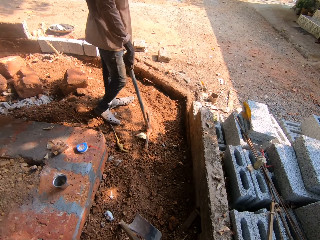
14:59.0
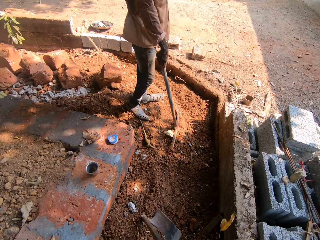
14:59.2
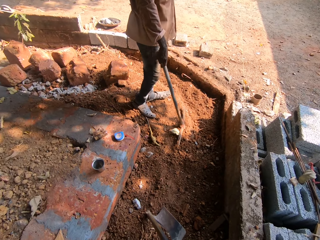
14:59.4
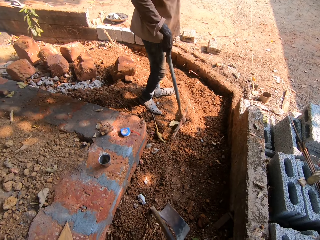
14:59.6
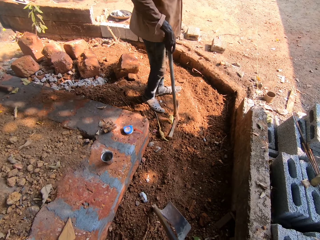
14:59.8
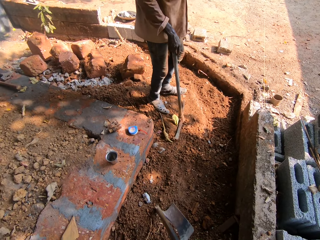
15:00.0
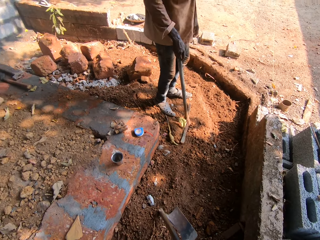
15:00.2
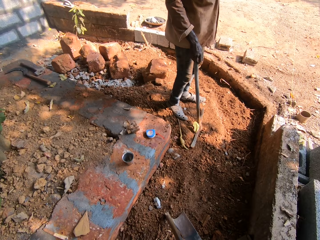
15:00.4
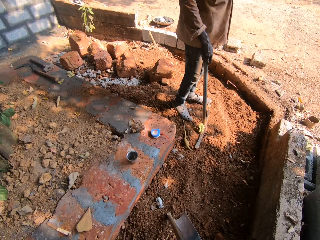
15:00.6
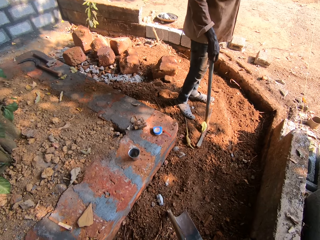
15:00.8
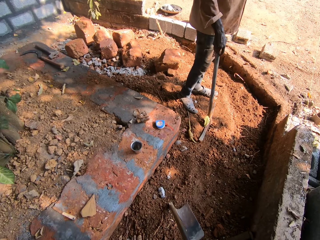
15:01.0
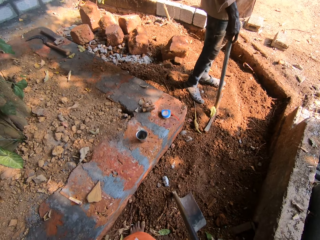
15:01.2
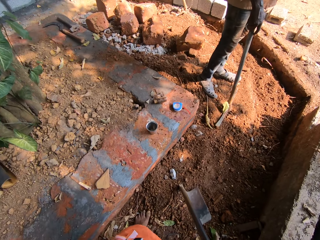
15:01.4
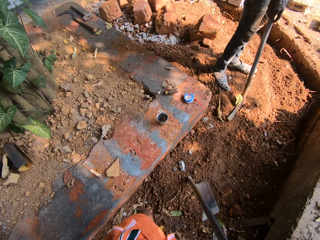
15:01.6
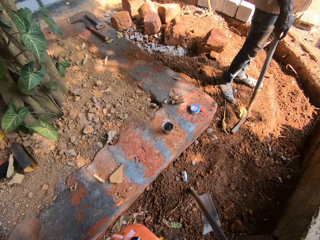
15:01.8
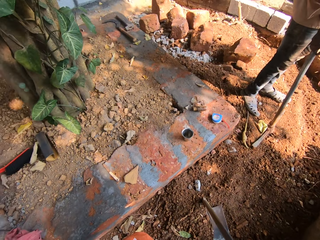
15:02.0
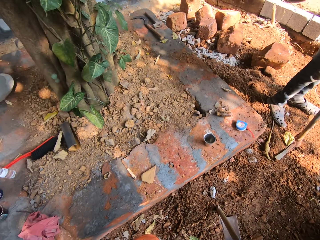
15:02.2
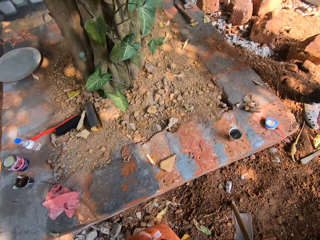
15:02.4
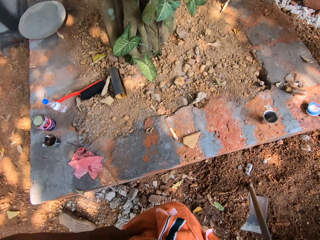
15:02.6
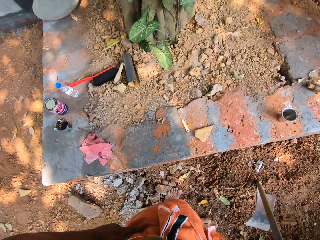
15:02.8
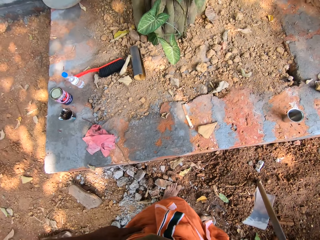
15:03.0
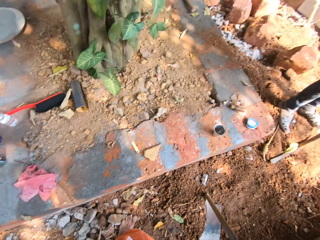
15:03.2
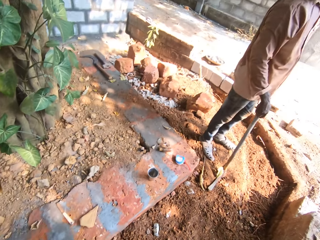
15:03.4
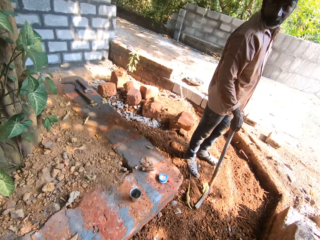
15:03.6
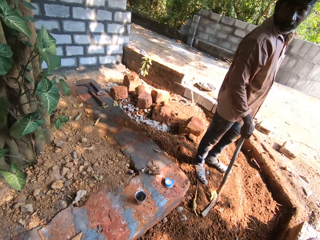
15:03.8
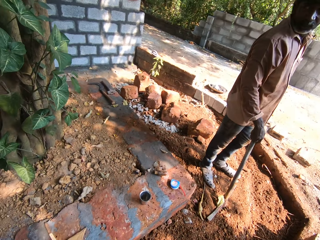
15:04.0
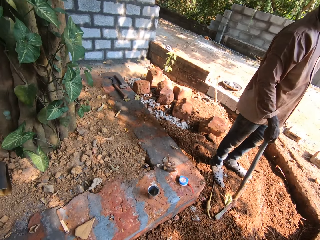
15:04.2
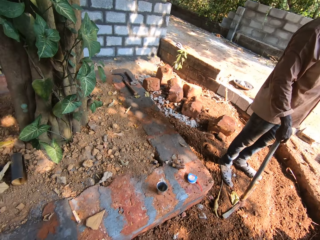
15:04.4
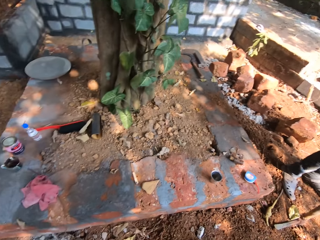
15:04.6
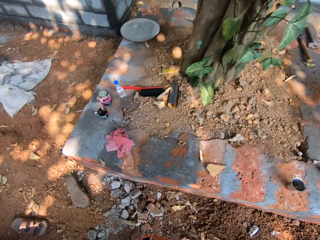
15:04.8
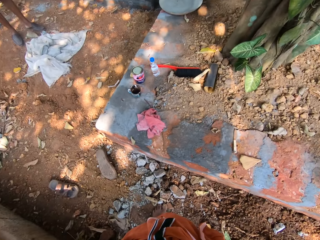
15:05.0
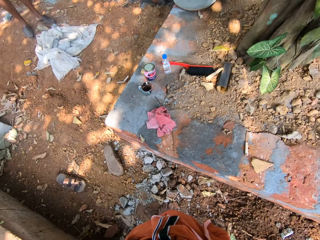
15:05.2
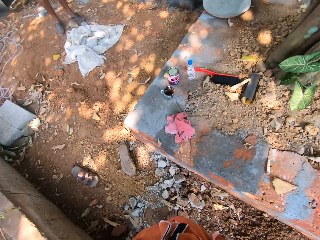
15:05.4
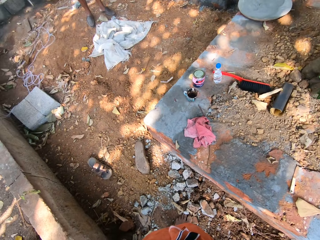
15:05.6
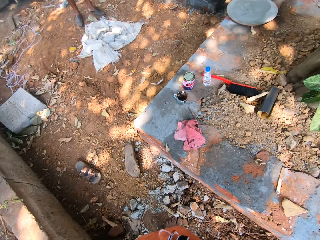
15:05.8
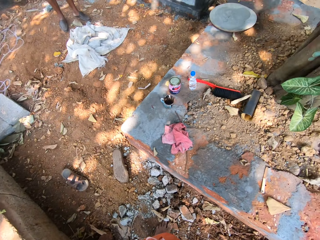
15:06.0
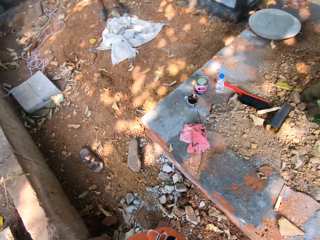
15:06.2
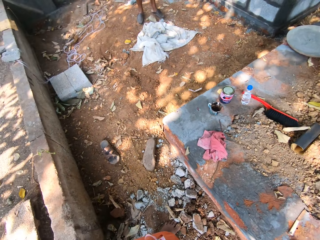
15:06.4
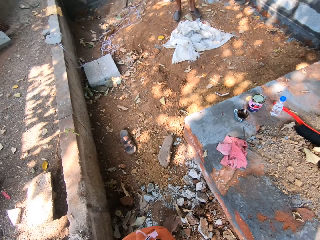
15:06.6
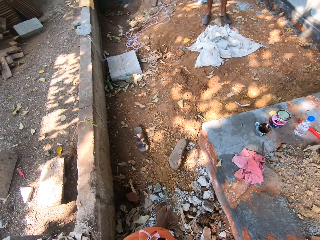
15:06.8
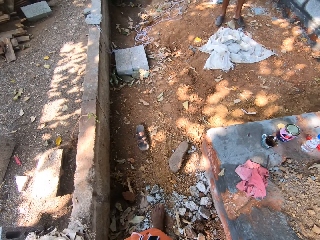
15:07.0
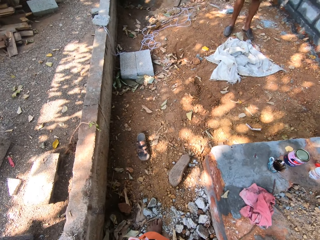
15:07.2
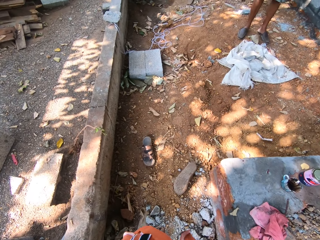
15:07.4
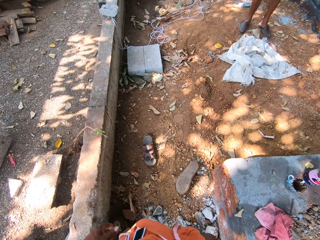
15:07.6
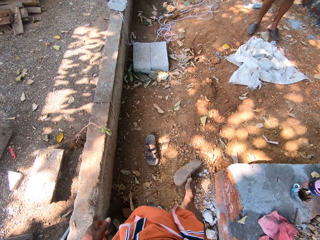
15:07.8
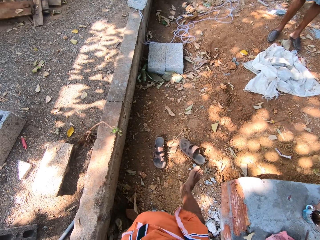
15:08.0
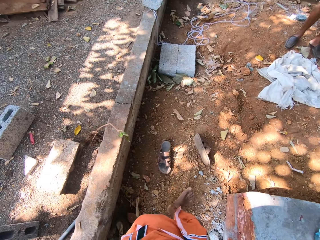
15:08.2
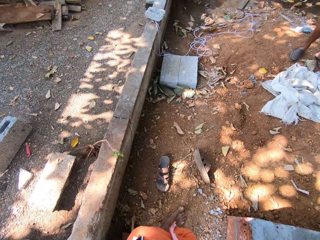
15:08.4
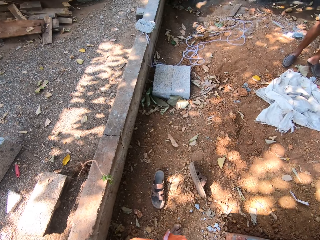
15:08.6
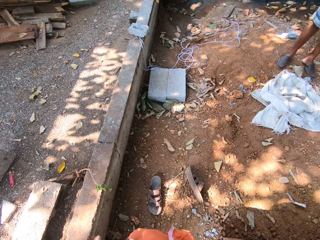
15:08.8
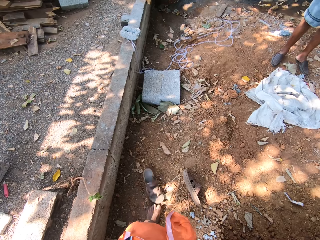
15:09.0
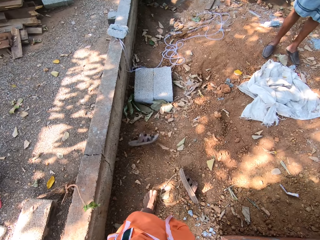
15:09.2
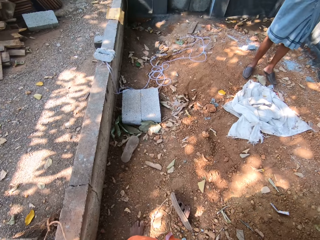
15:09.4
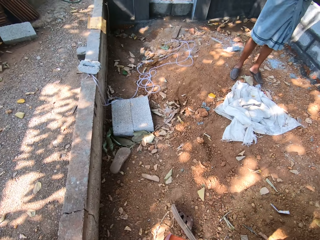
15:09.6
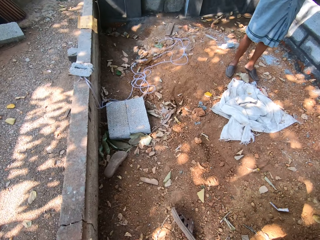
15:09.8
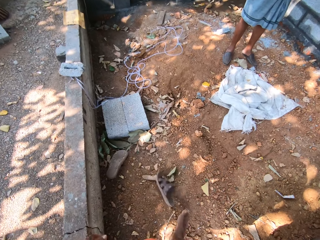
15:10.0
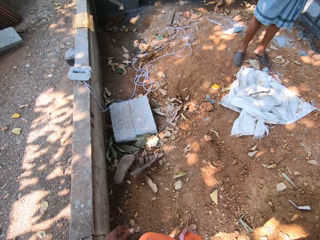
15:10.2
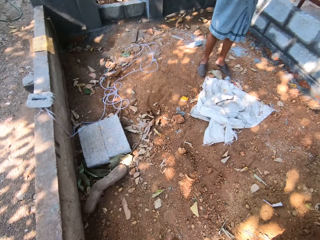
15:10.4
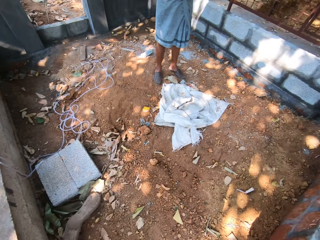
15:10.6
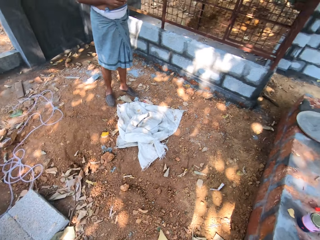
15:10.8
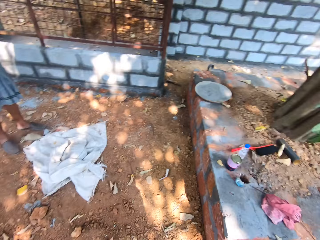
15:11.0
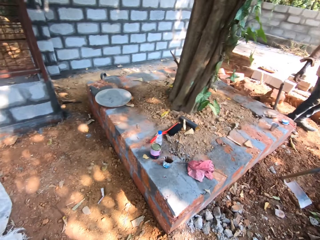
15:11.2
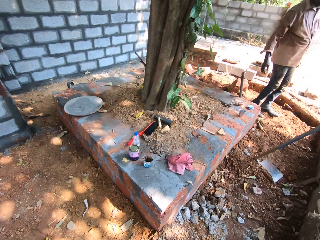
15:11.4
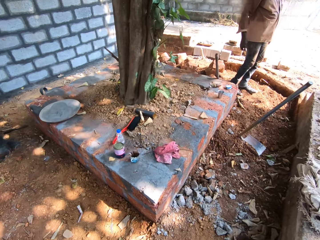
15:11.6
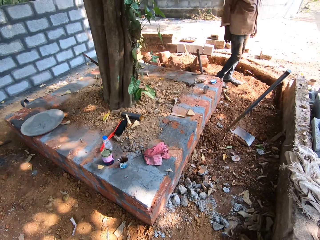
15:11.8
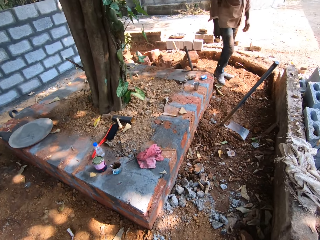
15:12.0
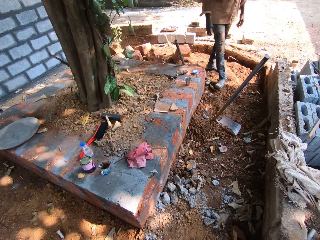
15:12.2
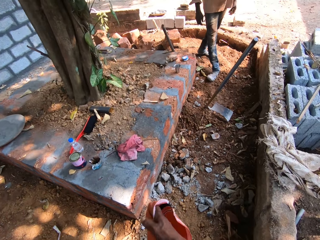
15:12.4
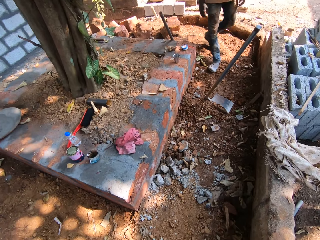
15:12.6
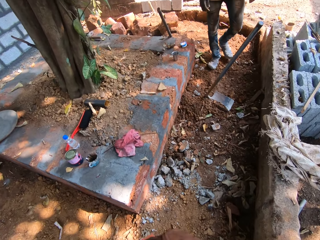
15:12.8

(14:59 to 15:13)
The camera wearer looks around. A man interacts with another man in the building site. The camera wearer walks towards the other man in the building site. He kicks a pair of slippers or sandals on the ground with both legs. He knocks the sandals with his left leg. He interacts with the other man in the building site. He interacts with the first man in the building site. He knocks the sandals with his right leg. He turns around.

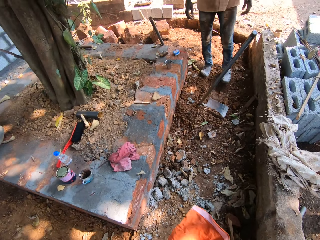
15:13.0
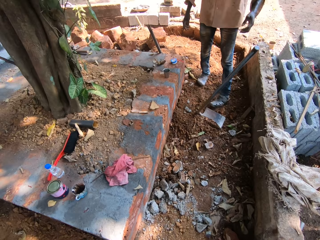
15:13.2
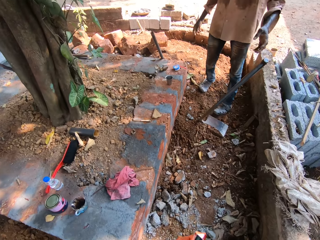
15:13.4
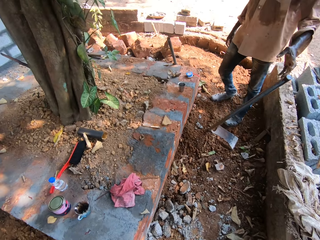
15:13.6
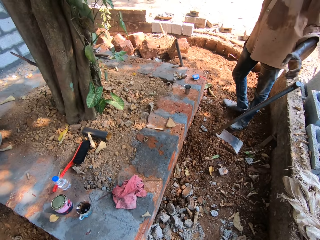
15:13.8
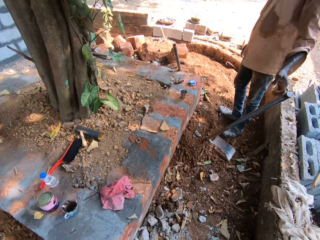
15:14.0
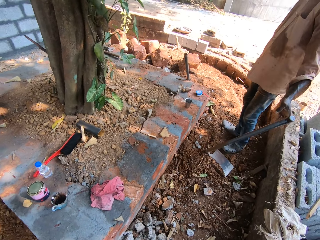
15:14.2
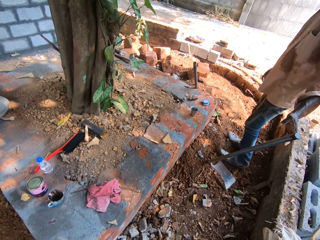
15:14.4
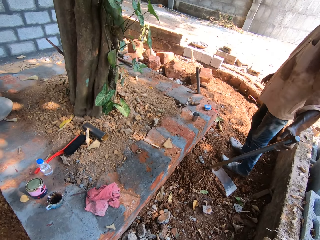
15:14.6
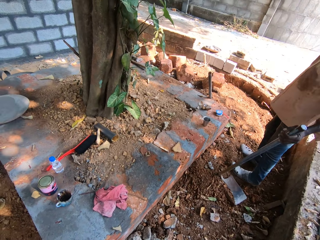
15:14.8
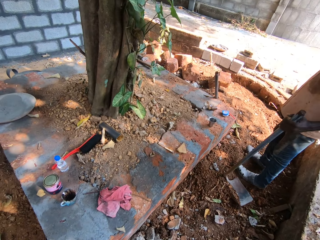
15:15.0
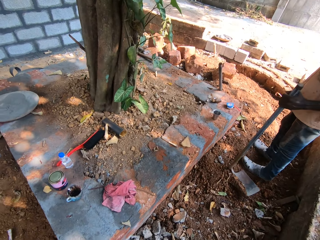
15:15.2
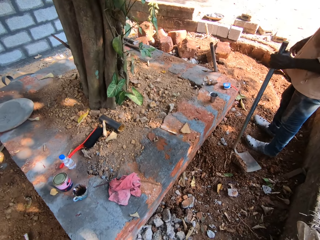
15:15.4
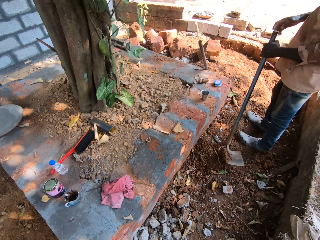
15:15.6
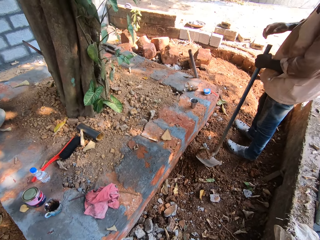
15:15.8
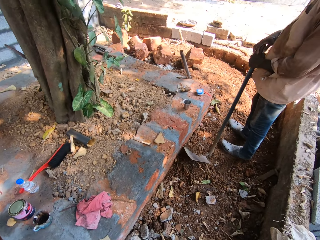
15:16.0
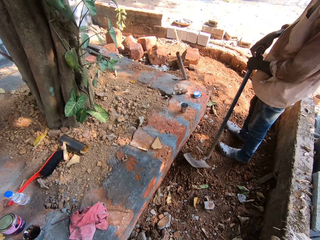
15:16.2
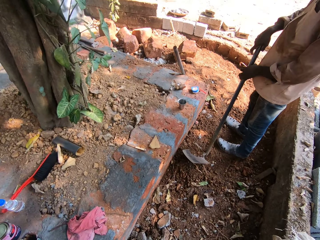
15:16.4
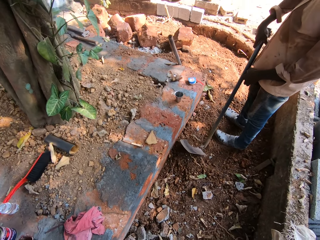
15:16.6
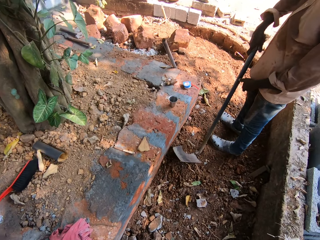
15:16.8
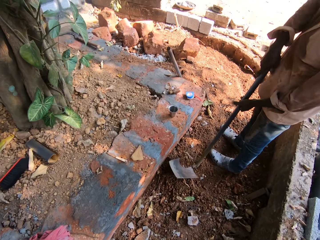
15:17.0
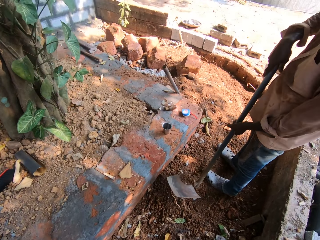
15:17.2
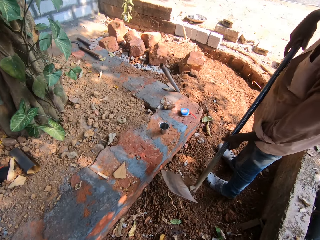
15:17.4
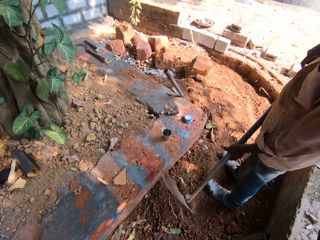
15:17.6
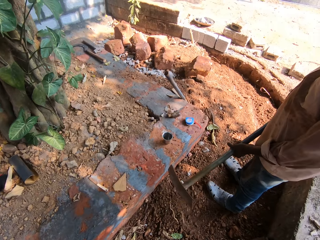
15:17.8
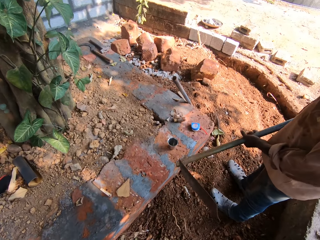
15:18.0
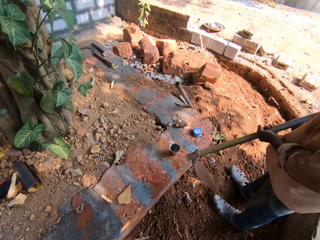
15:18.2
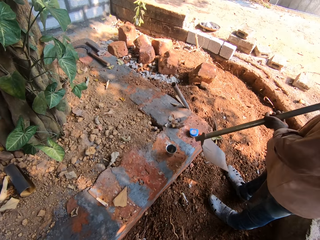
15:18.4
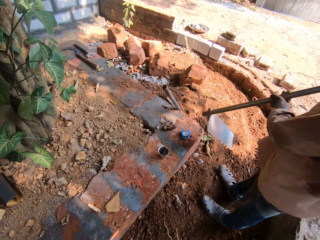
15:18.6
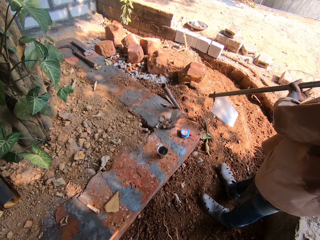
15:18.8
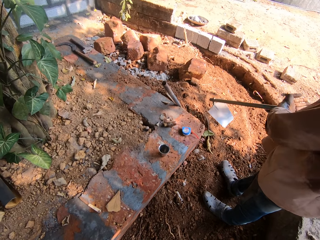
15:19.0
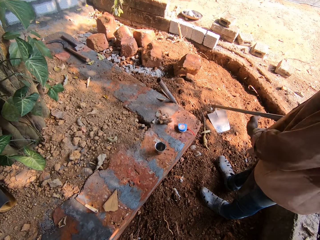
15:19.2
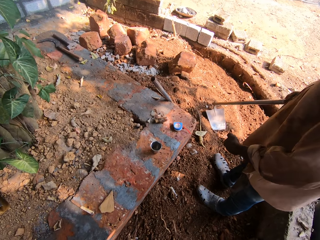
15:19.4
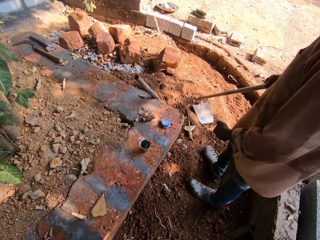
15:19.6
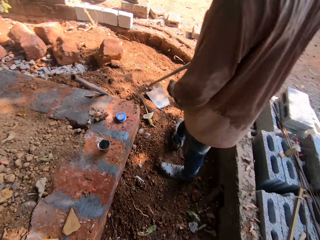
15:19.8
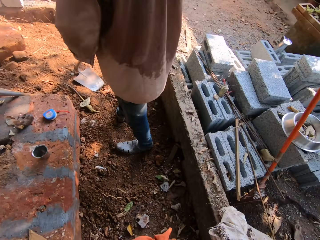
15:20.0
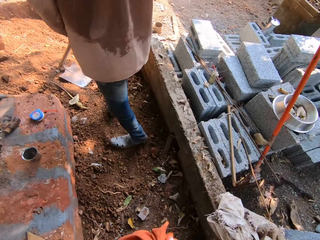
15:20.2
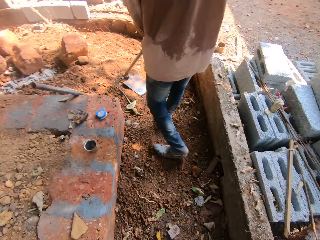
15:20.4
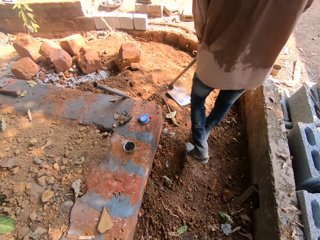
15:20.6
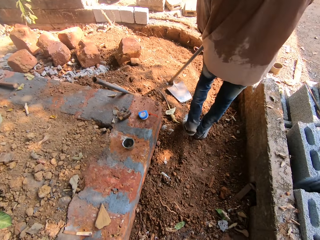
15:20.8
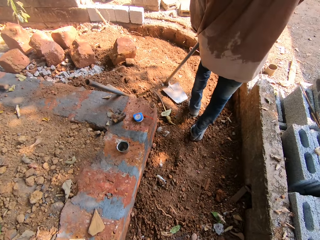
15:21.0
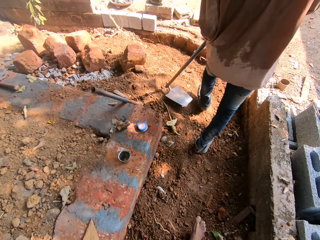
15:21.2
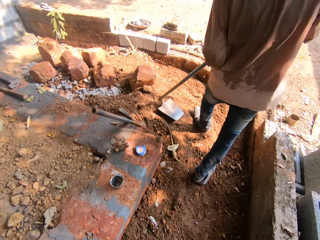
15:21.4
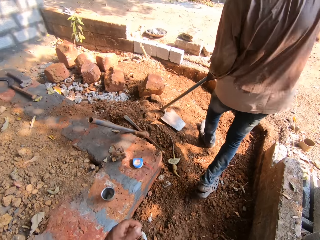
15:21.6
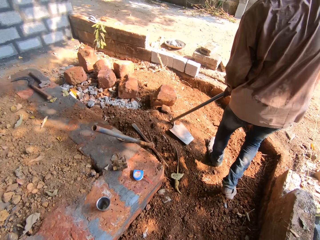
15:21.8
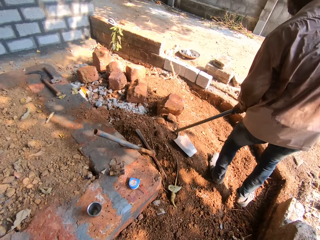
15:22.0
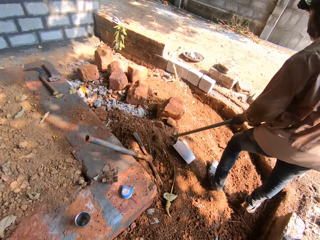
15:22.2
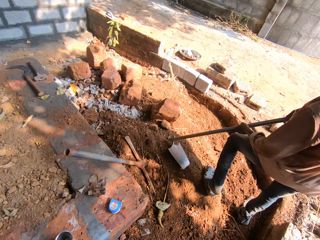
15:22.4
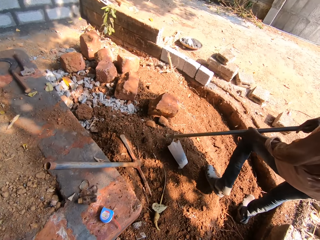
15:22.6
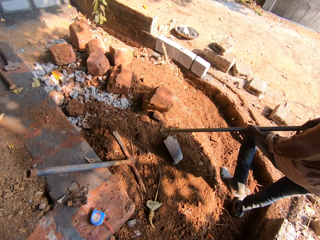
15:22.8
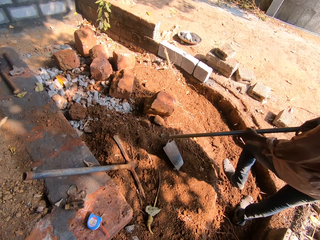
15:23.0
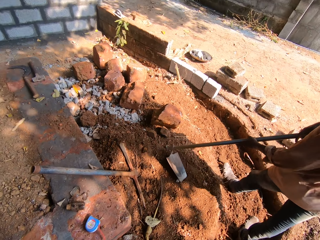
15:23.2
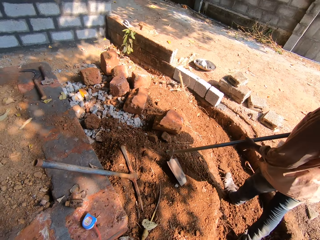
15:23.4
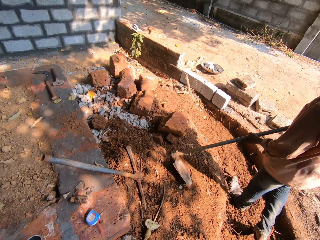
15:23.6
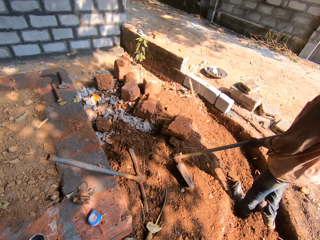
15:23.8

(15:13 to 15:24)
The camera wearer walks towards the man in the building site. They talk with the man. The man holds the shovel on the ground with his left hand. The man holds the shovel on the ground with both hands. The man lifts the shovel from the ground with both hands. The man touches the ground with the shovel in both hands.
